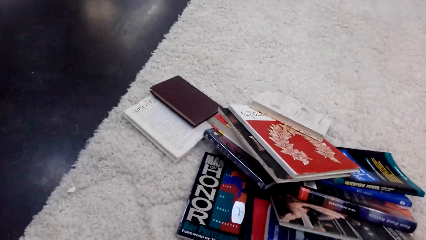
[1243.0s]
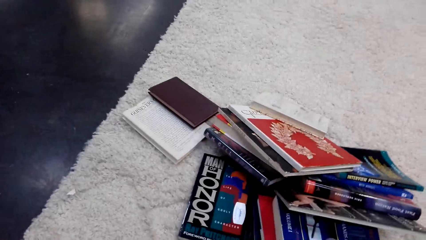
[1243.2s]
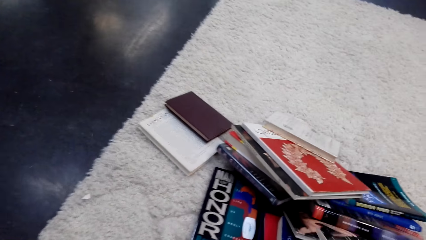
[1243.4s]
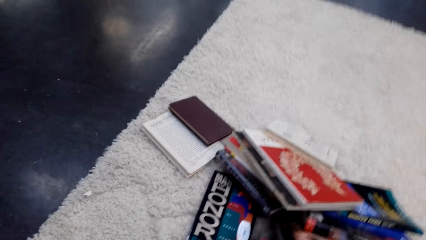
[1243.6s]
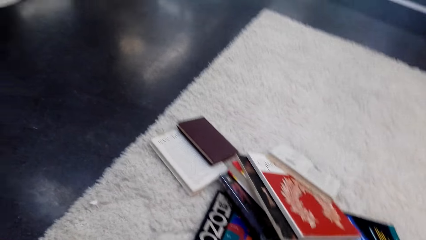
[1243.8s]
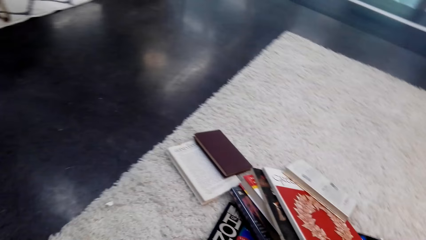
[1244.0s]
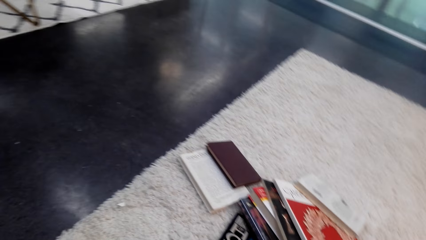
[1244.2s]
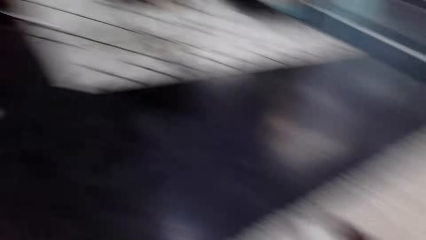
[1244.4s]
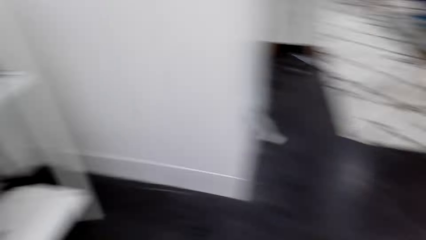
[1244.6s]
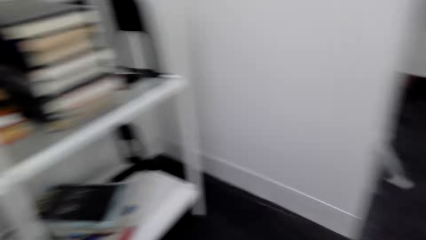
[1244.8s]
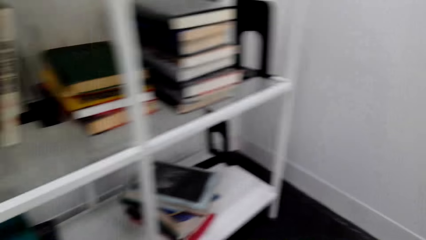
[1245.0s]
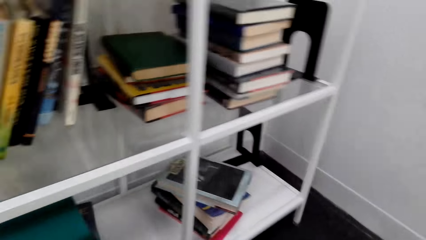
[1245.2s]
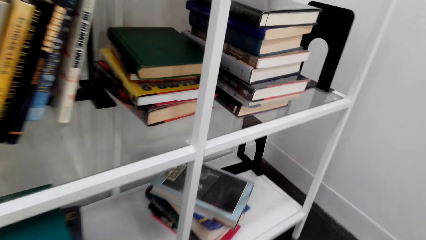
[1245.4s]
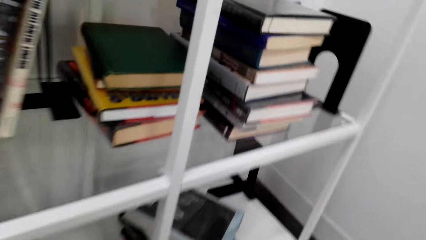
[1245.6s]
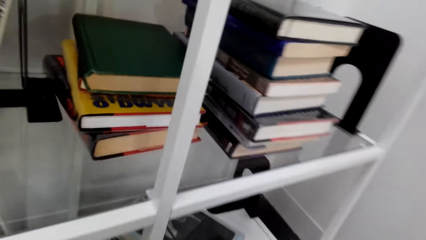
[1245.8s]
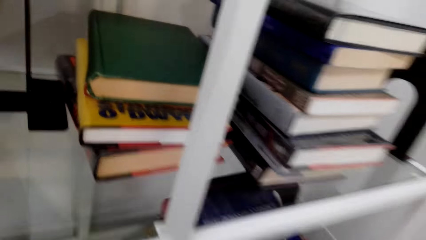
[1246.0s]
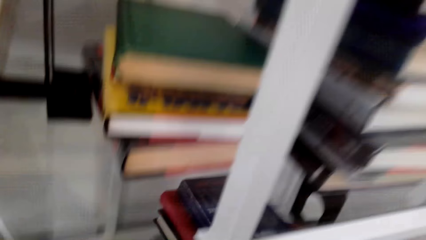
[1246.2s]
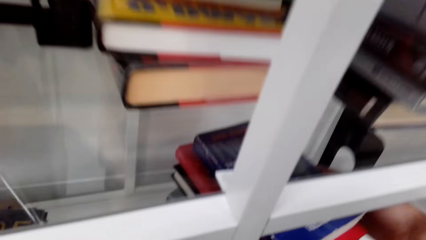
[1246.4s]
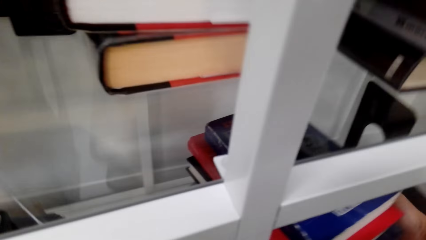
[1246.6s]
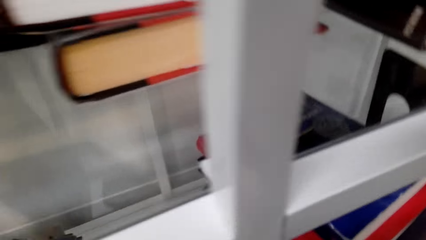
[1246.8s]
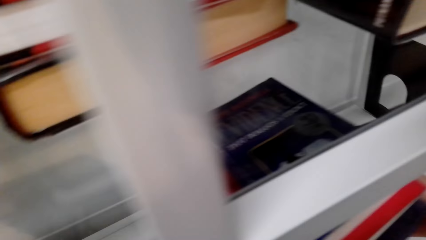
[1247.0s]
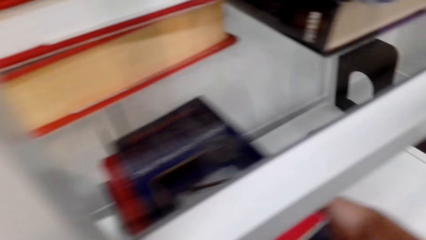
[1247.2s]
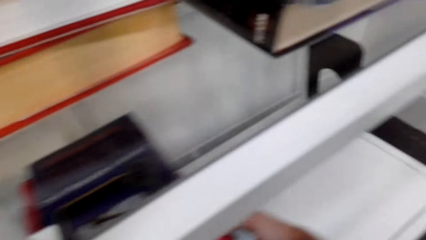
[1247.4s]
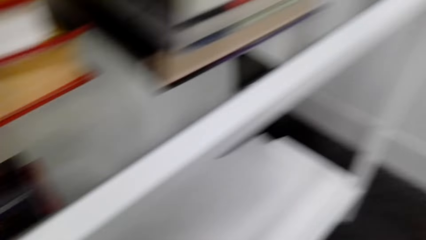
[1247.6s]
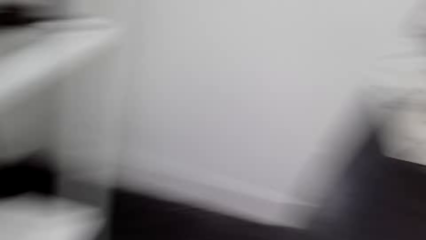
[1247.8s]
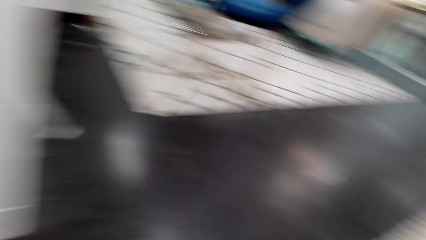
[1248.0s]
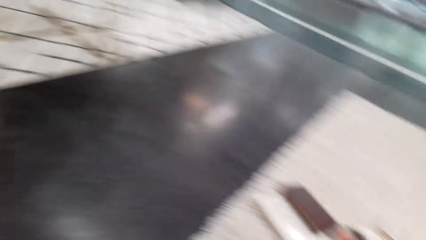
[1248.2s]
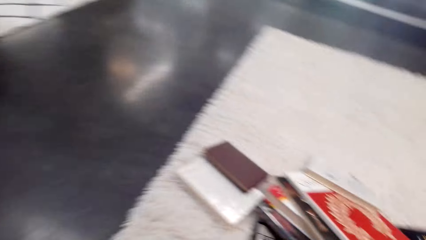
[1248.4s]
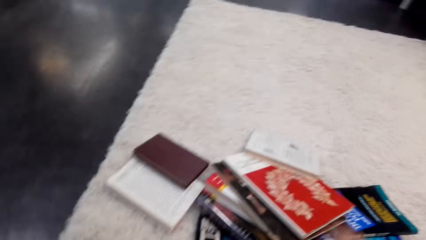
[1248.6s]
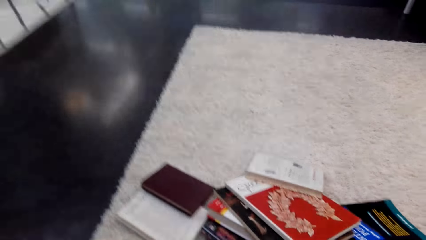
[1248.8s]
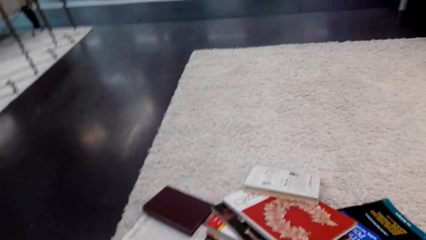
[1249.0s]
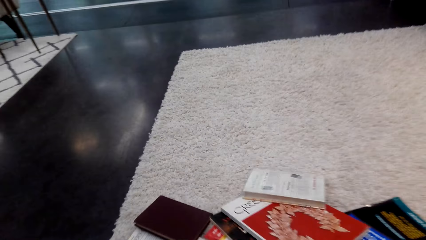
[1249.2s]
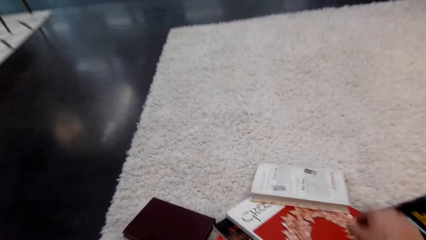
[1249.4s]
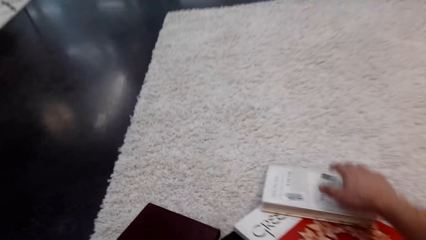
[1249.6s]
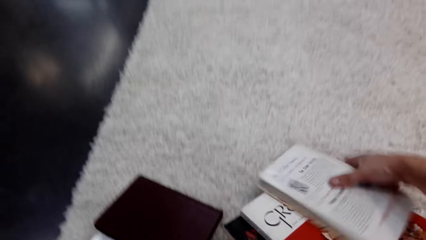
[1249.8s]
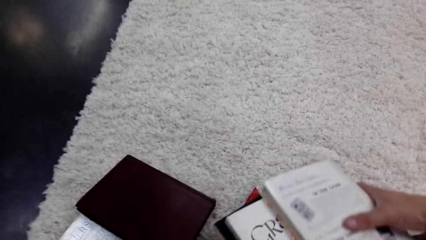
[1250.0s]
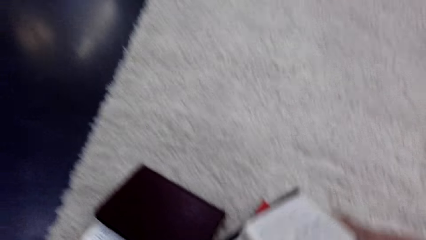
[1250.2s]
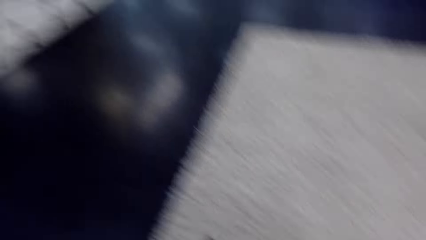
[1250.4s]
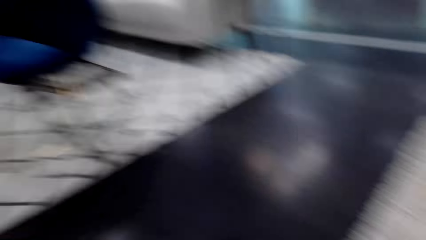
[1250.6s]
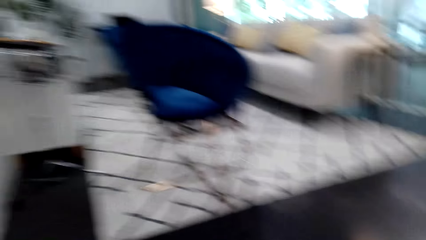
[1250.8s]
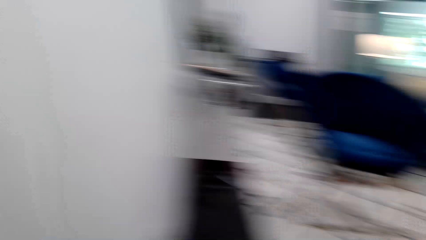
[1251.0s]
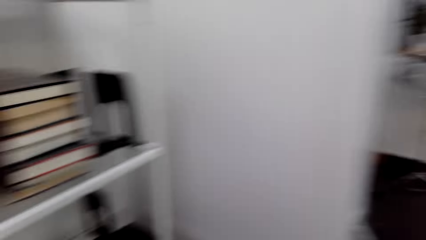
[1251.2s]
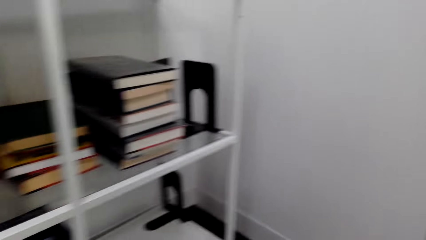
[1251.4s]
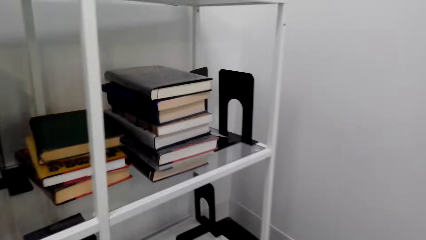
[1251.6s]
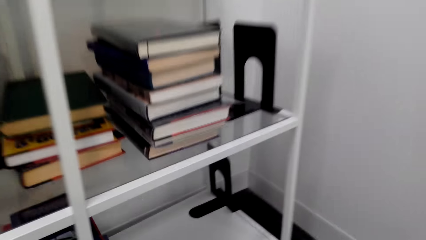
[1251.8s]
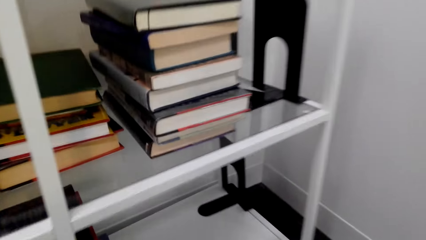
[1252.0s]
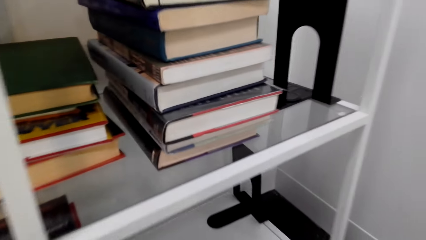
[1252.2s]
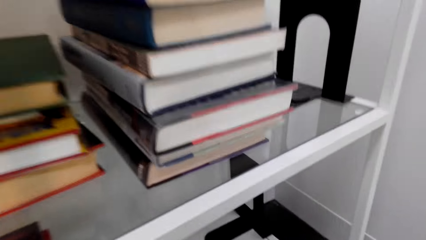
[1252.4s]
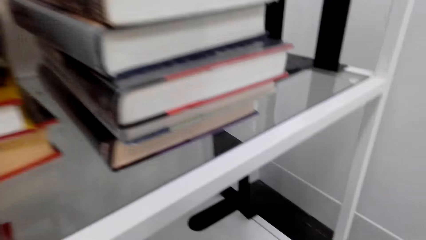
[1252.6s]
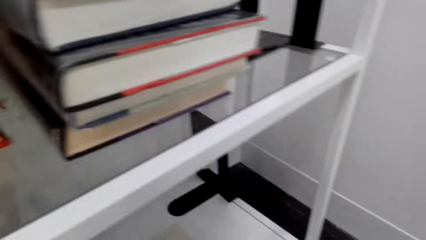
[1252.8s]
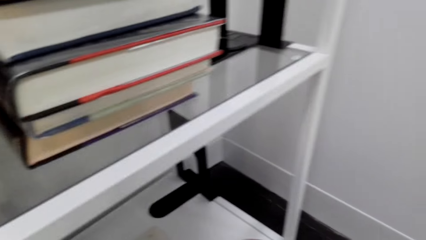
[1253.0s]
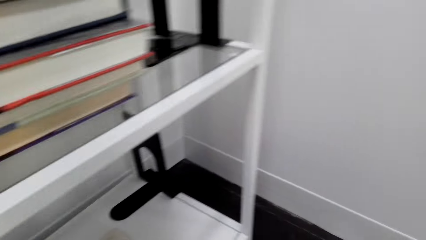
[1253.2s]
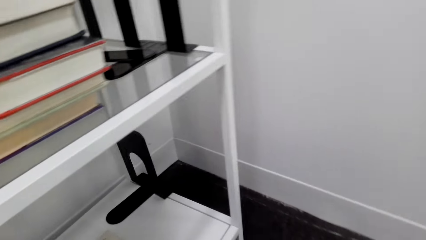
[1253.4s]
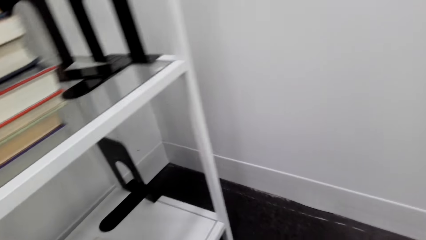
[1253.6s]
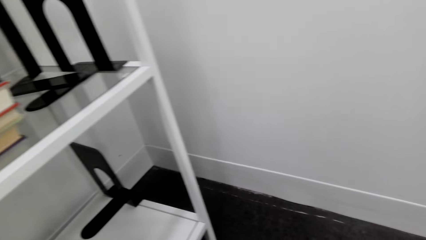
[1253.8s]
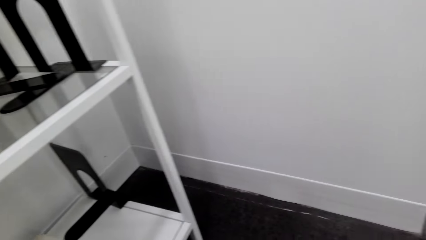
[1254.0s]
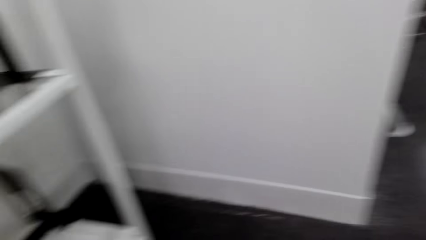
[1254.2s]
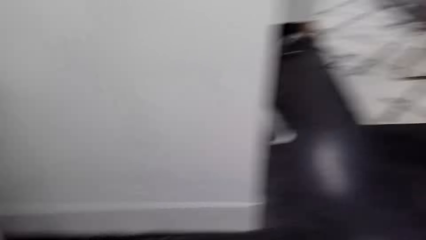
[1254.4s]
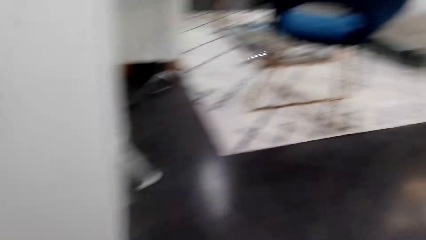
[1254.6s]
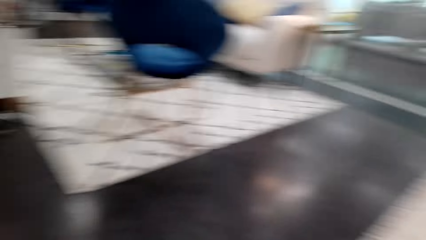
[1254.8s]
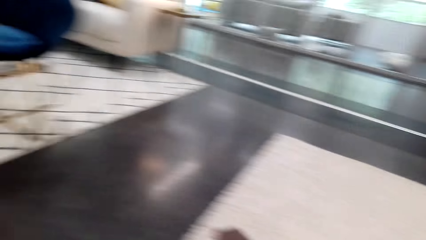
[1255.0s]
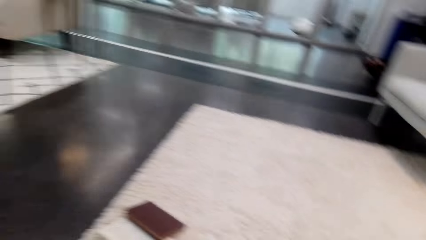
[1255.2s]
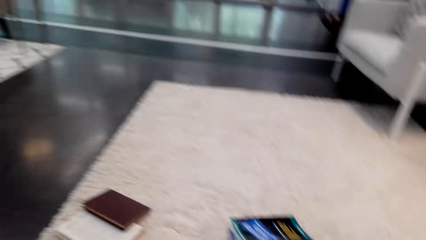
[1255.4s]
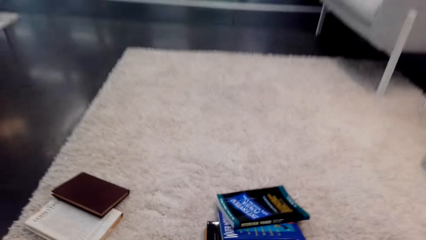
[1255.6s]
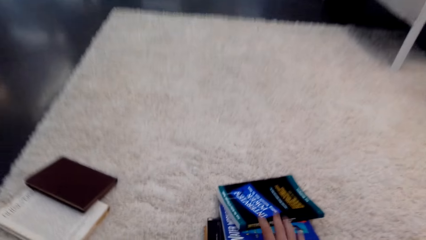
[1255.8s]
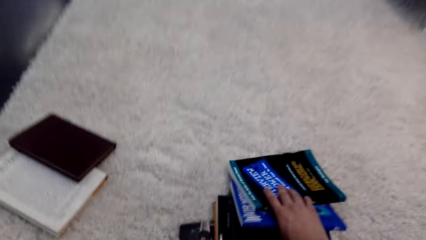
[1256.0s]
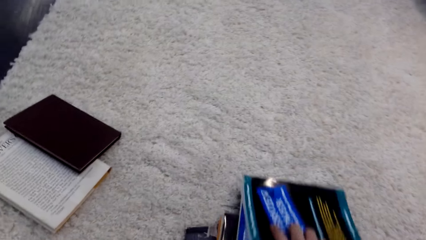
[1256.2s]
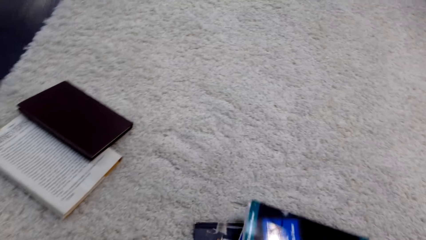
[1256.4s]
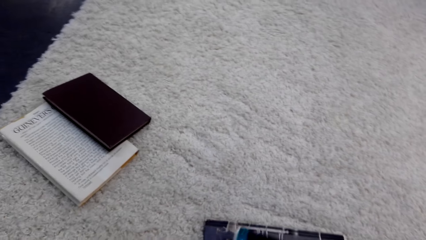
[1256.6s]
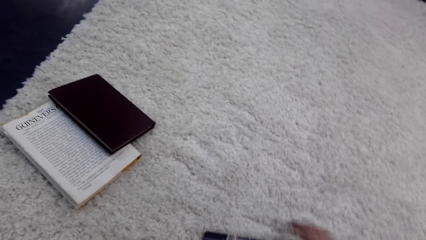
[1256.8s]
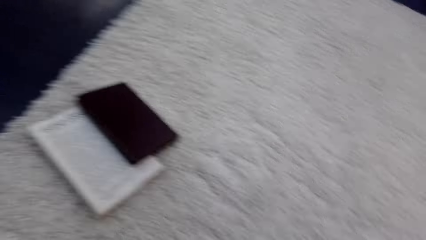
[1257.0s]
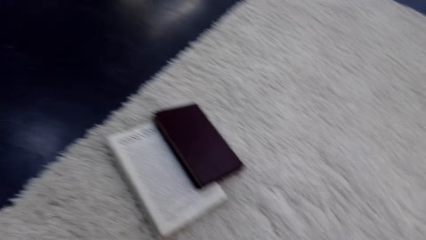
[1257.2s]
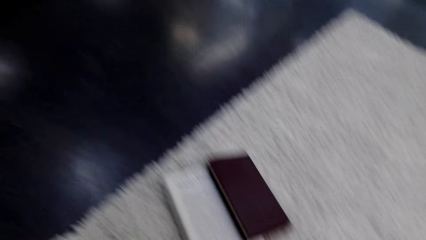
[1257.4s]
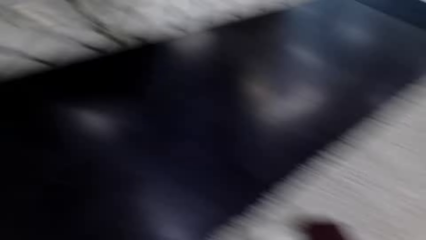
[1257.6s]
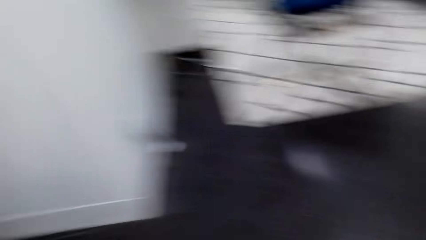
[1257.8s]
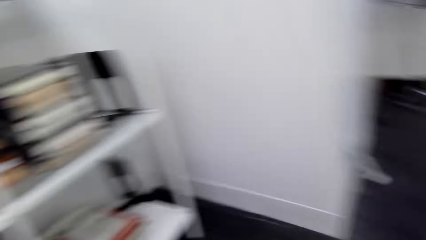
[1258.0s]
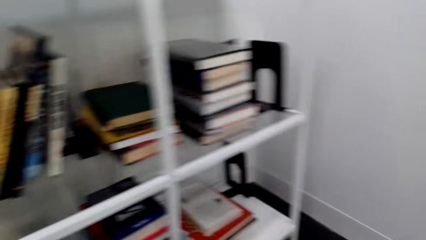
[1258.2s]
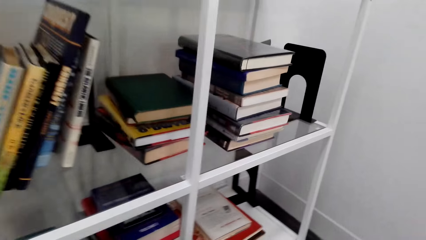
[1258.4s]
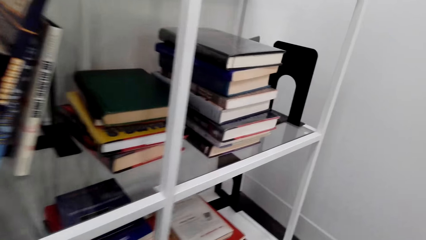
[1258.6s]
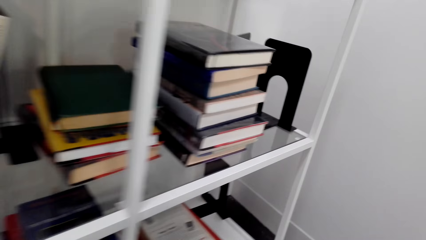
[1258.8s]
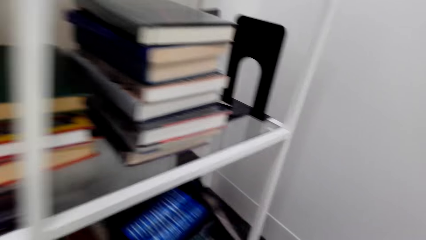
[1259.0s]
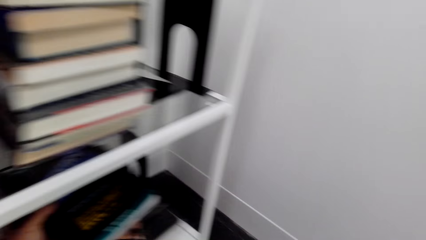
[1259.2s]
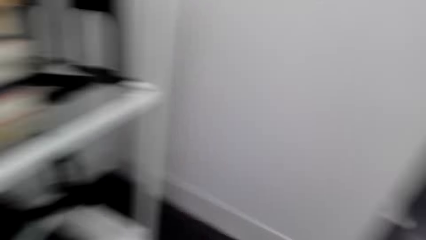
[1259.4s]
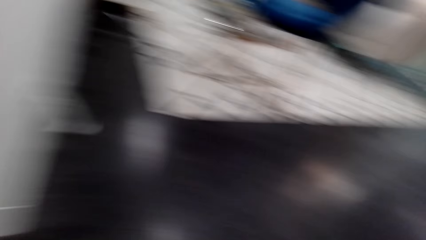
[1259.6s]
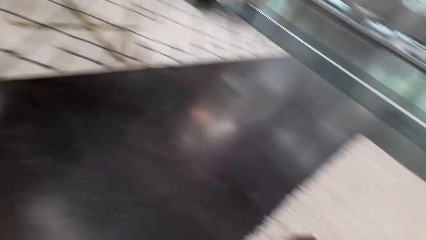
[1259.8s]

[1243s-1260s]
The camera wearer picks up a book. They put books on a shelf. They arrange the novel books on the shelf. They pick up books. They put books on the shelf. They pick up books.
